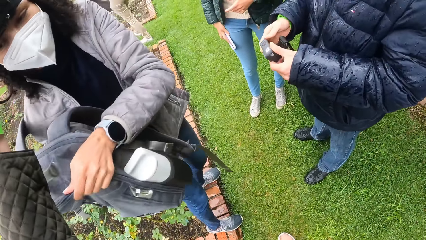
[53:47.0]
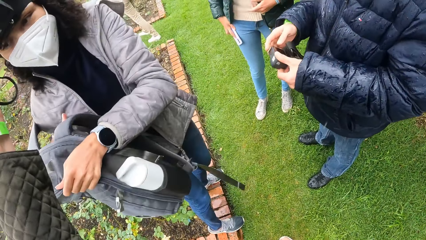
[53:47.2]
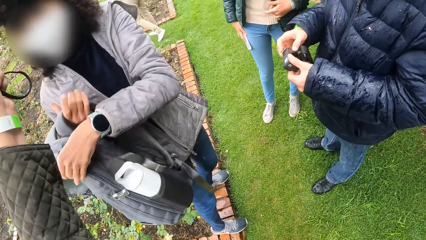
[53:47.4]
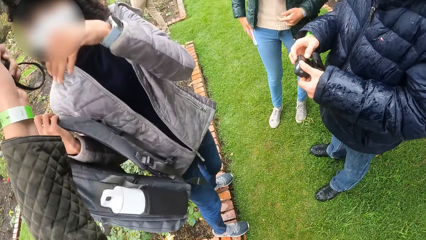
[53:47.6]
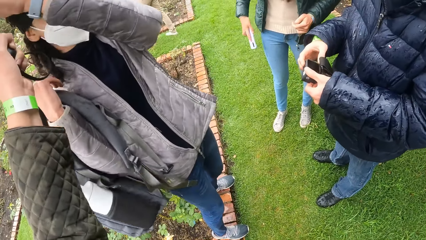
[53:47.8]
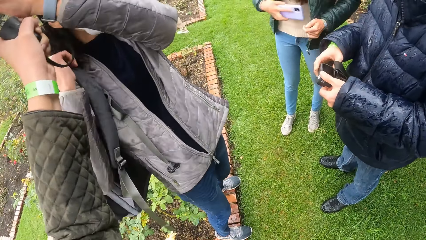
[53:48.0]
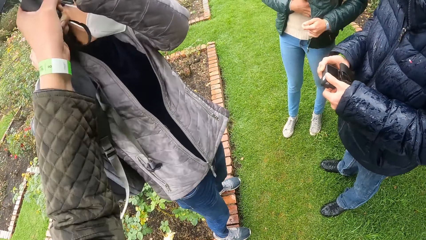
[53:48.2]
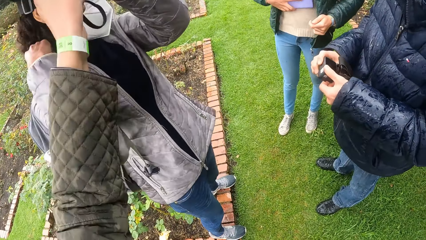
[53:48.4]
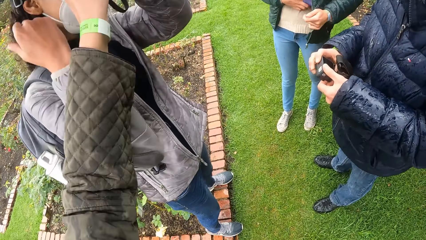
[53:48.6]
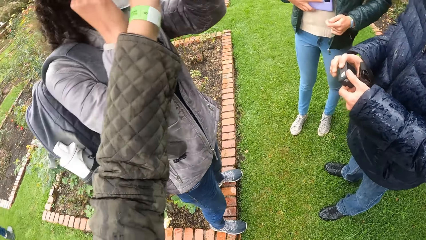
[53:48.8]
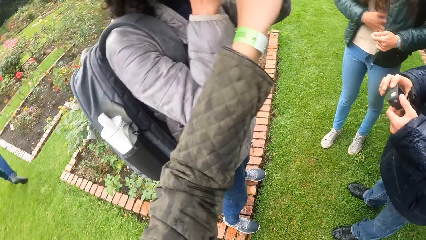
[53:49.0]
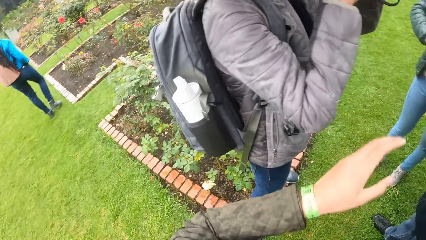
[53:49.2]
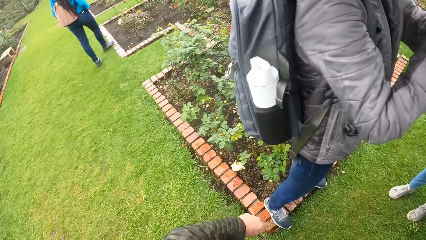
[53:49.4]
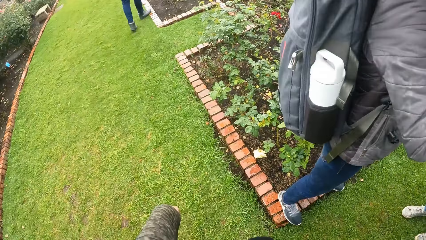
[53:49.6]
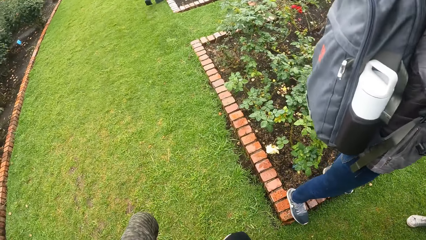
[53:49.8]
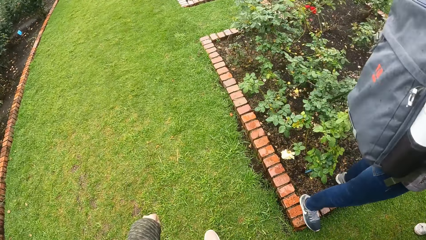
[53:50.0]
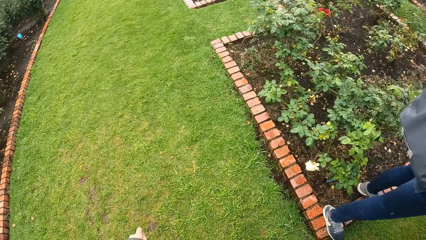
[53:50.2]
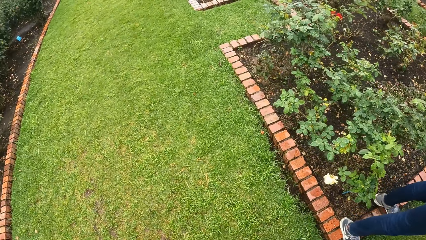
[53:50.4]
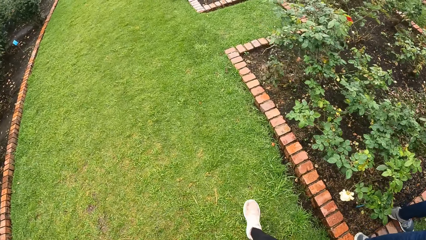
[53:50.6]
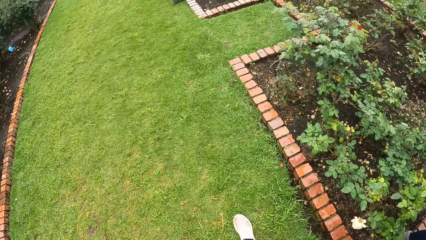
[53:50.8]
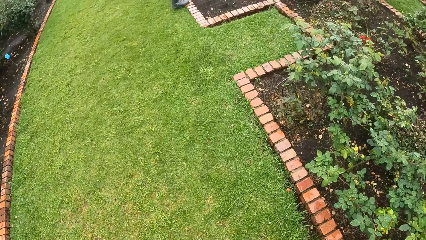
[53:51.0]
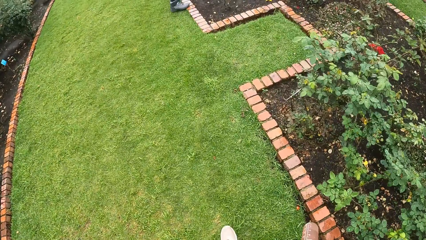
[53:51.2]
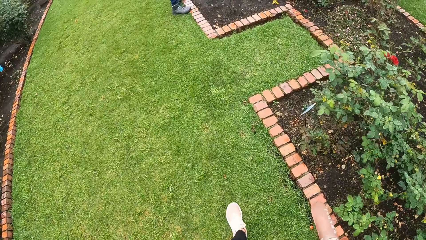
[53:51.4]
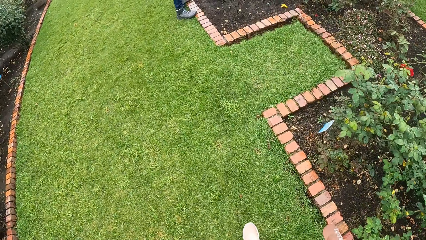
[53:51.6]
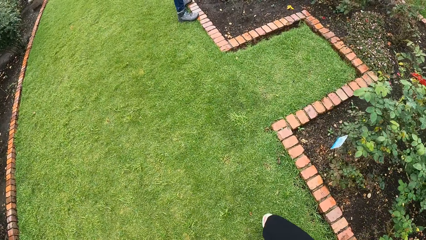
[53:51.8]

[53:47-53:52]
The woman cleans a phone on her cloth with her right hand. Another woman carries the backpack on her right shoulder with both hands. The camera wearer walks back.

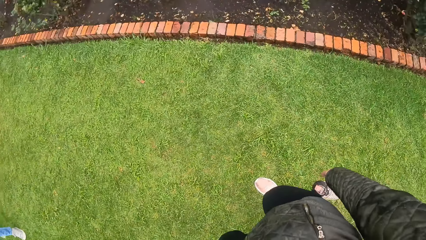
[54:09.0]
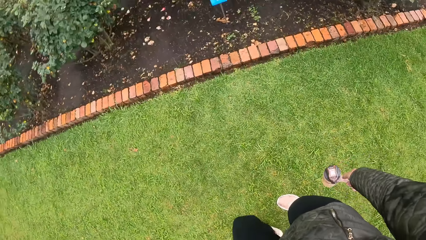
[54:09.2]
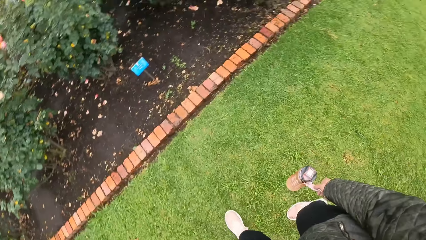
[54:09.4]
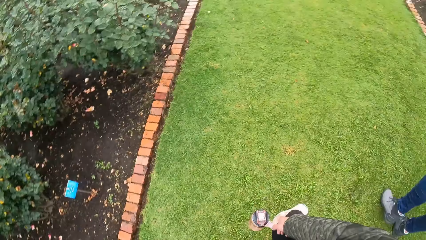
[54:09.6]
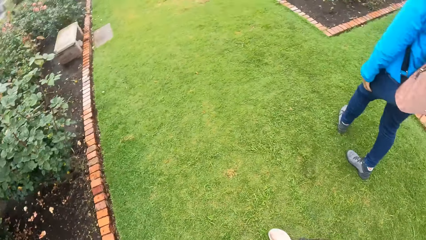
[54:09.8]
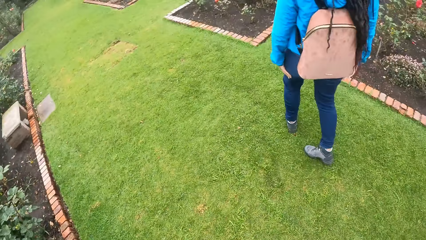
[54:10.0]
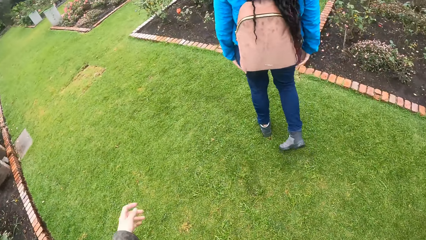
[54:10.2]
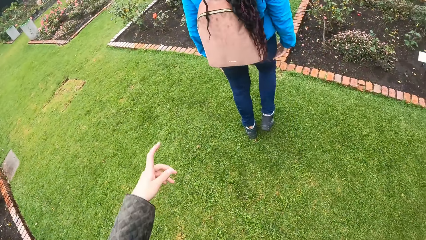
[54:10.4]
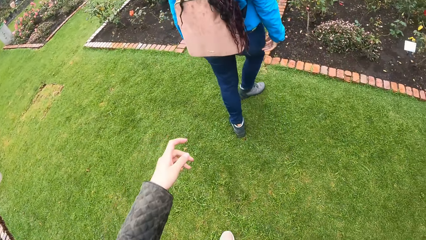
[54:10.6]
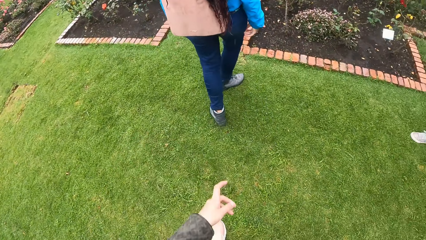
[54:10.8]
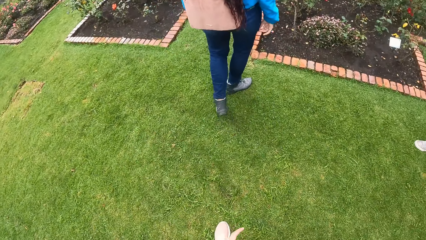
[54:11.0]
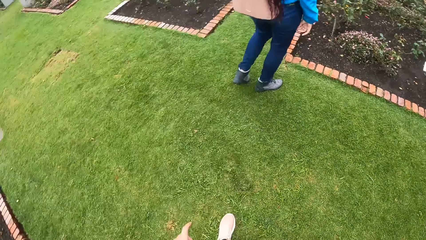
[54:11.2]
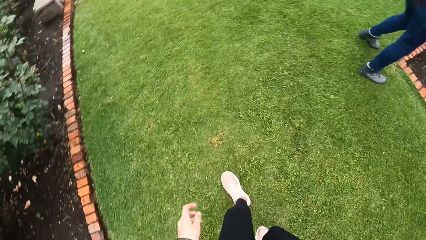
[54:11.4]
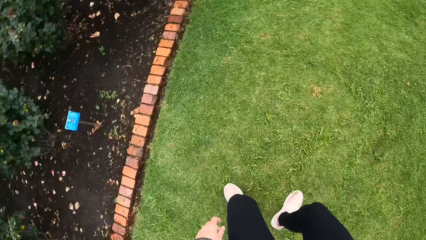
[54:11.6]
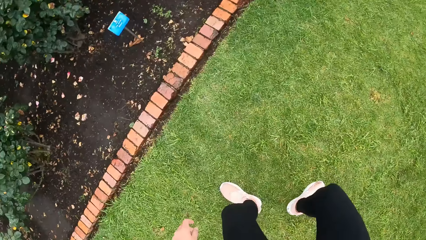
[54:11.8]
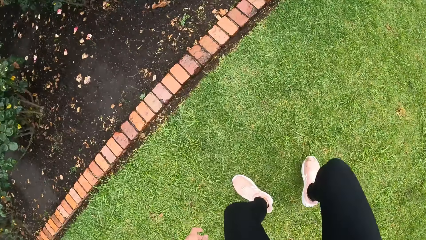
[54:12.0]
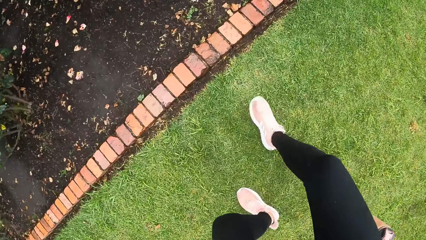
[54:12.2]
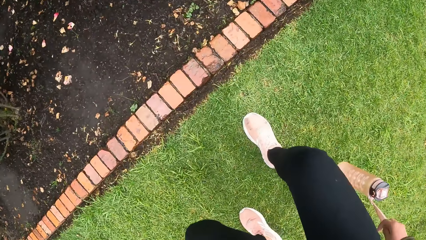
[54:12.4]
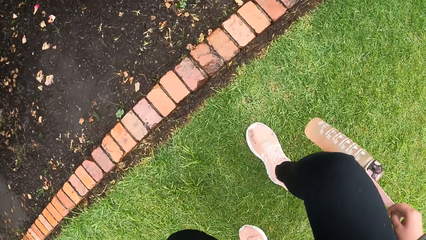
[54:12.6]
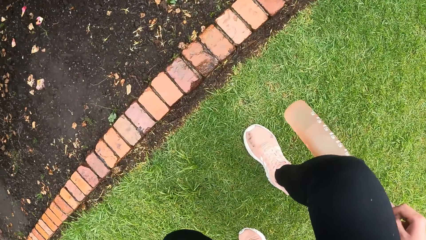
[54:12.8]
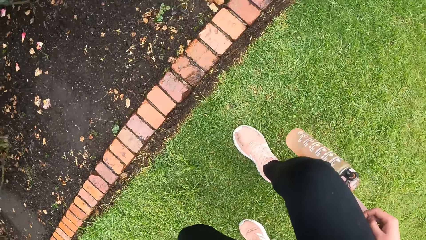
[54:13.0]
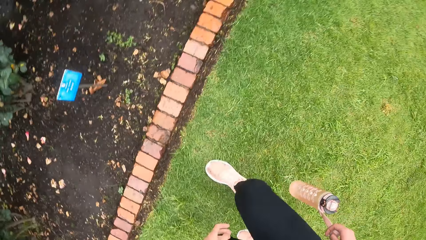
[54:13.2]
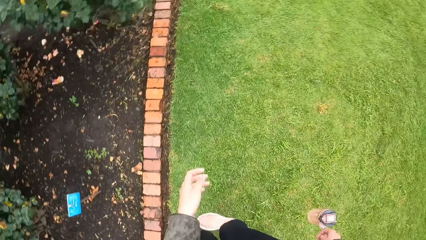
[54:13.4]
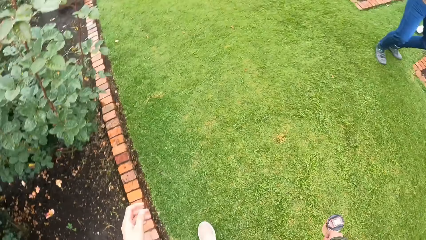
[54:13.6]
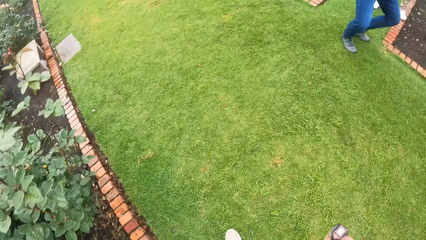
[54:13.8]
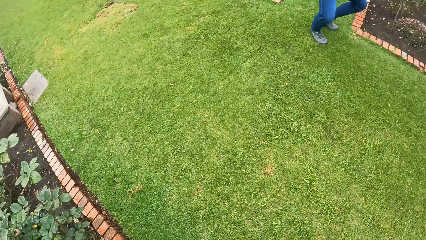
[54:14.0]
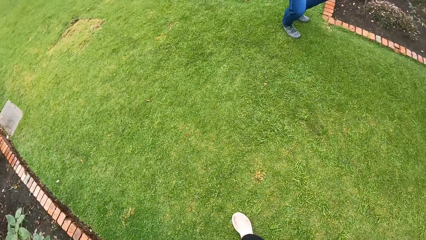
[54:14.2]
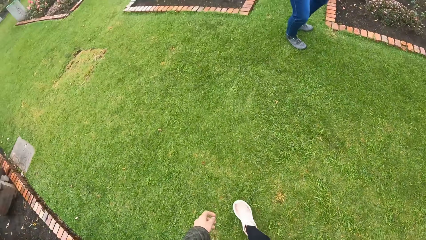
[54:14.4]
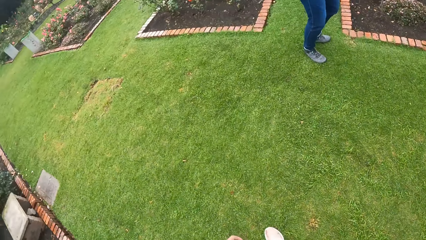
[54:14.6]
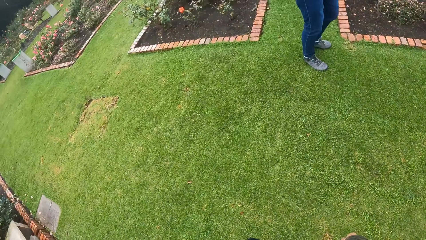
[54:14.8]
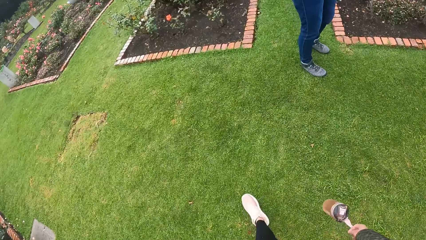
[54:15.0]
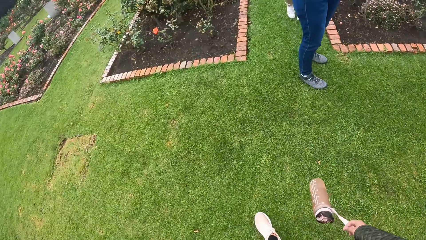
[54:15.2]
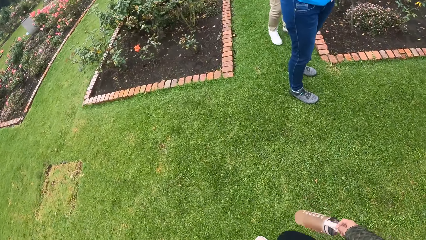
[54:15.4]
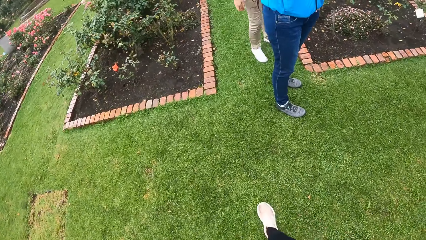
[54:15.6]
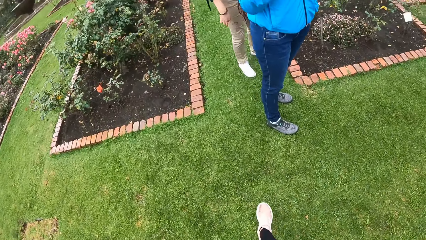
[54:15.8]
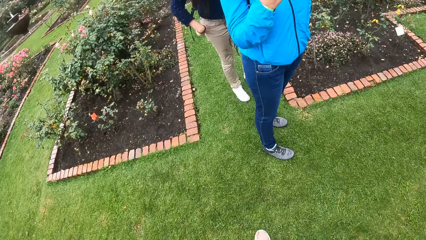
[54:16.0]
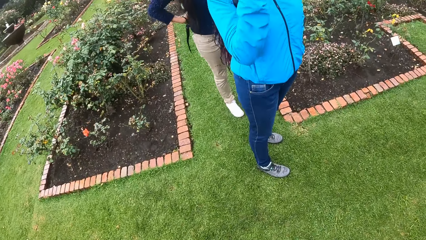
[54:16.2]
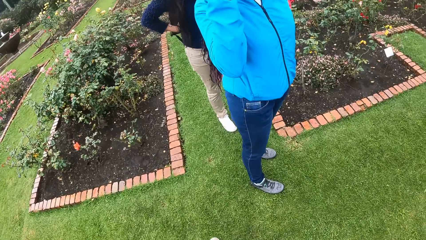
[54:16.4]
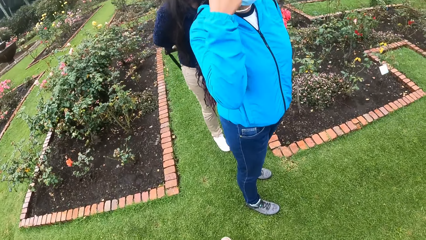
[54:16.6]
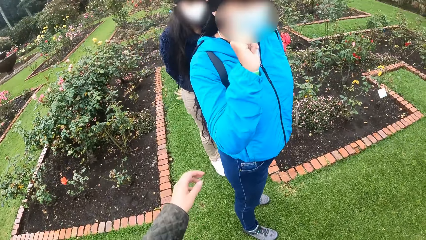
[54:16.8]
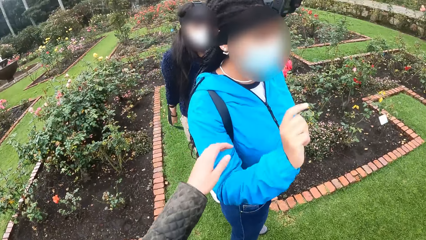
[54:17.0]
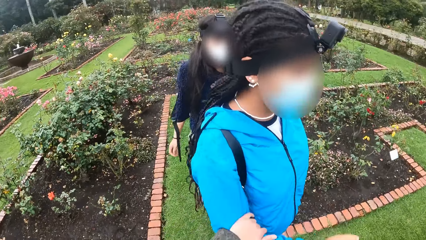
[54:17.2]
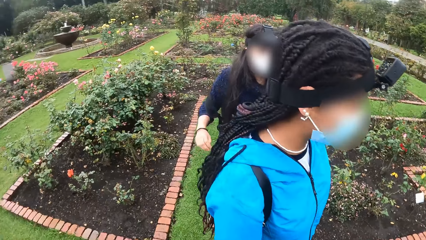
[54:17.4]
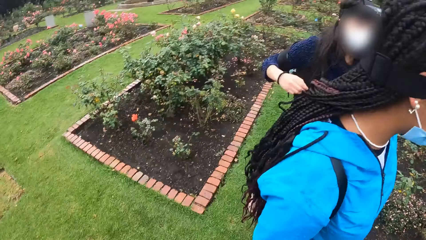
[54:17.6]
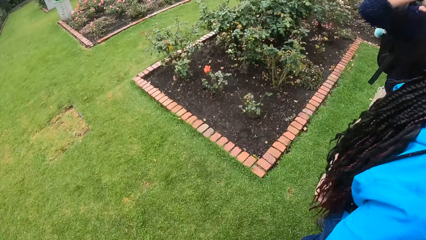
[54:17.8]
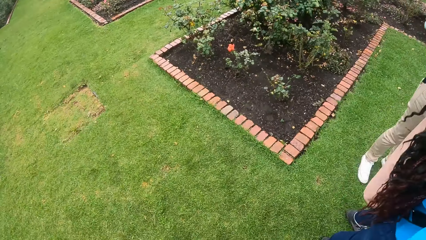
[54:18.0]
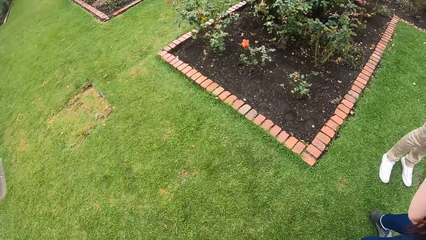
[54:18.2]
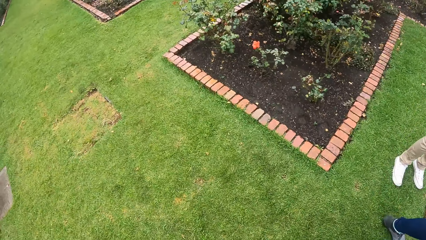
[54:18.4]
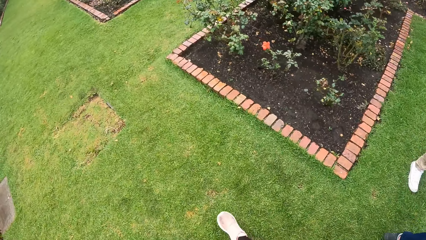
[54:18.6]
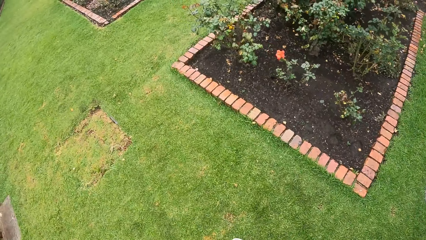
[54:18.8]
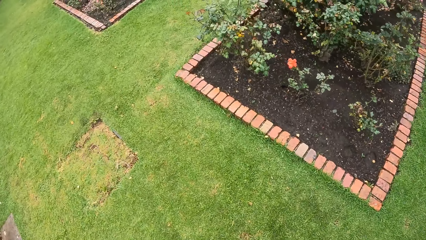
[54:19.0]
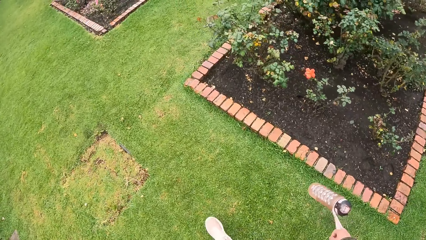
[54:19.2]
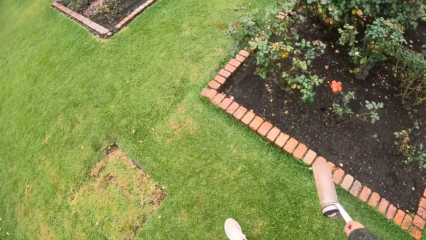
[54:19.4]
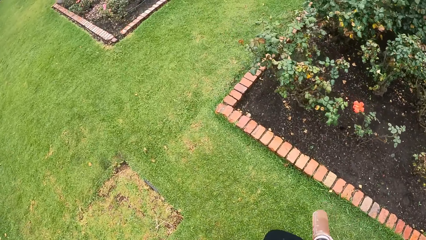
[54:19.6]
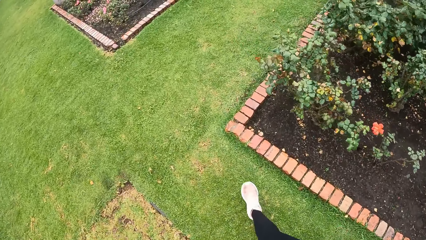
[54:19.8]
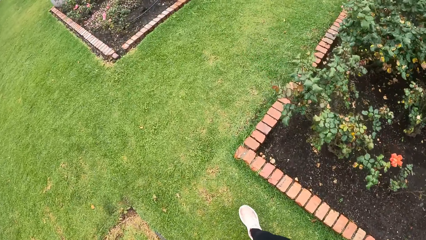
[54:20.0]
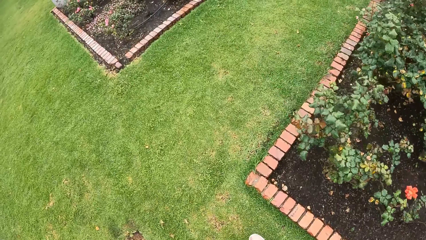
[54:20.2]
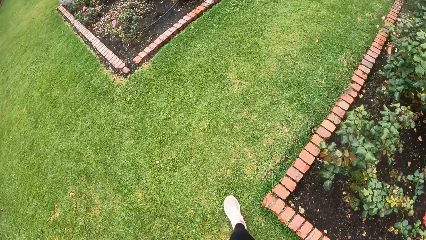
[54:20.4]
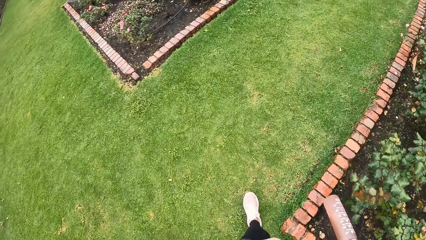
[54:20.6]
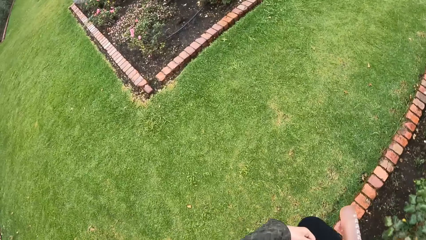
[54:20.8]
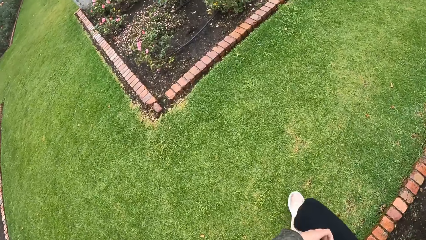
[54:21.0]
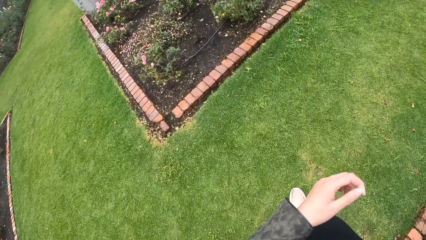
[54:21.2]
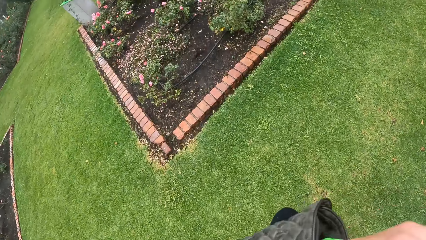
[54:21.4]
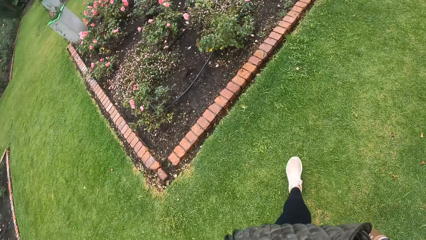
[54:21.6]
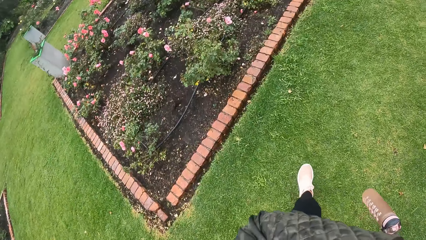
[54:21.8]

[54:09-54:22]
The camera wearer walks back. A woman holds the hand of another woman. The camera wearer looks around. They walk around a garden with a group of people. The first woman moves around.
